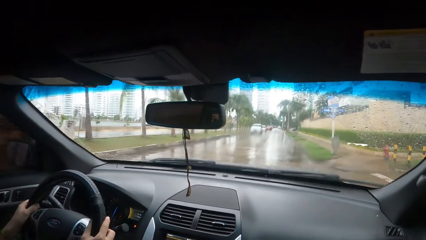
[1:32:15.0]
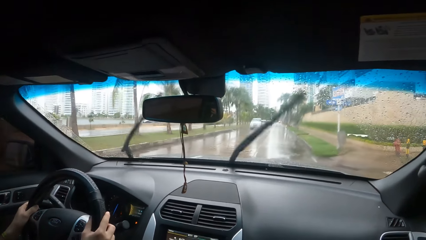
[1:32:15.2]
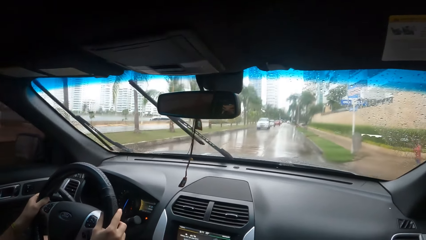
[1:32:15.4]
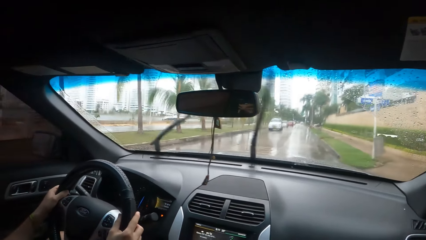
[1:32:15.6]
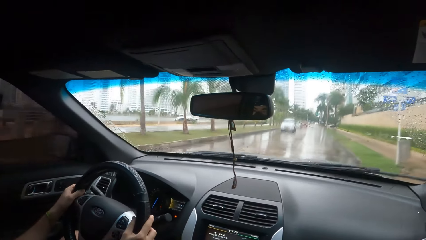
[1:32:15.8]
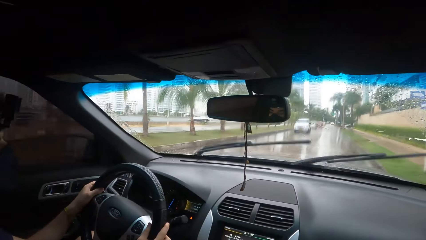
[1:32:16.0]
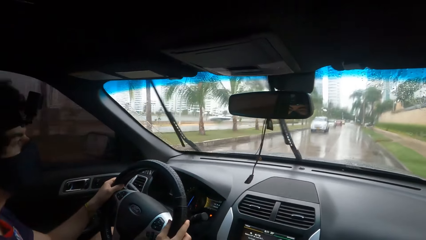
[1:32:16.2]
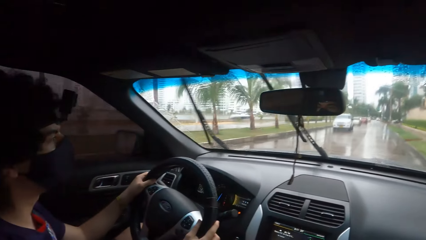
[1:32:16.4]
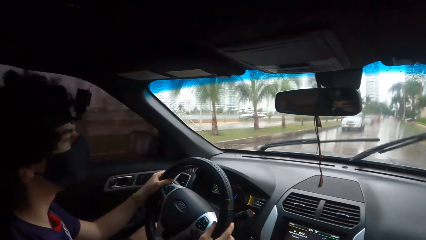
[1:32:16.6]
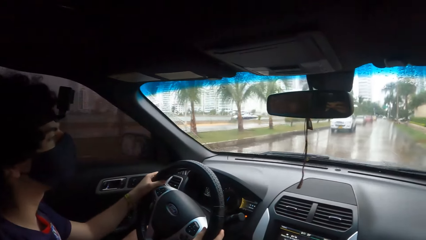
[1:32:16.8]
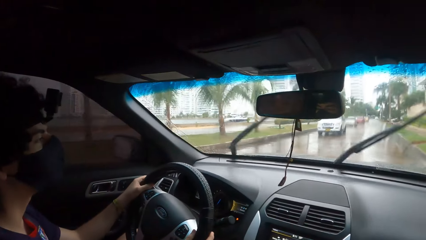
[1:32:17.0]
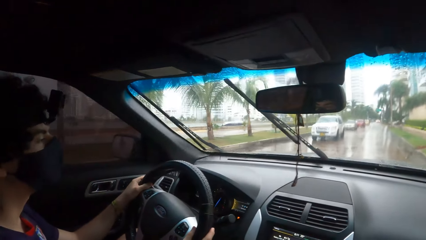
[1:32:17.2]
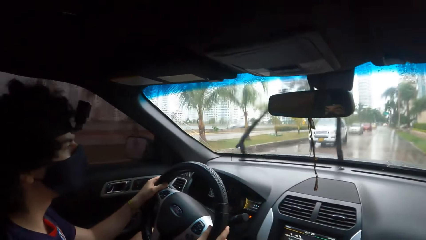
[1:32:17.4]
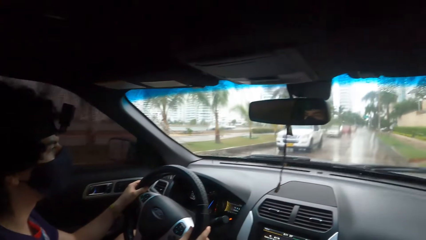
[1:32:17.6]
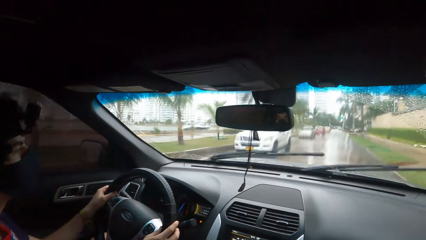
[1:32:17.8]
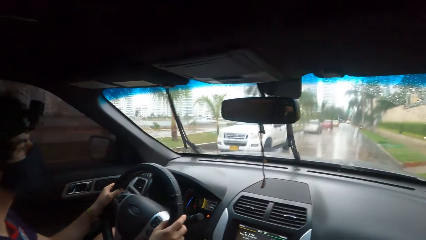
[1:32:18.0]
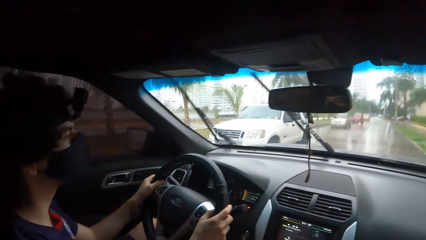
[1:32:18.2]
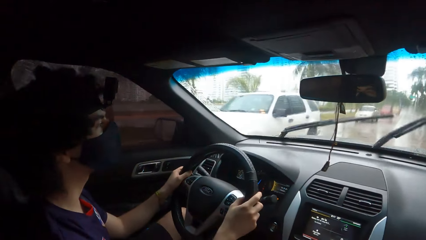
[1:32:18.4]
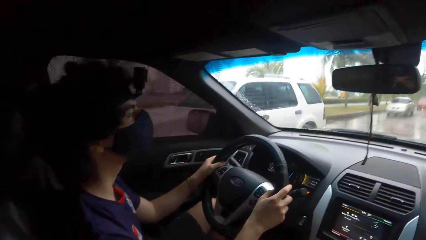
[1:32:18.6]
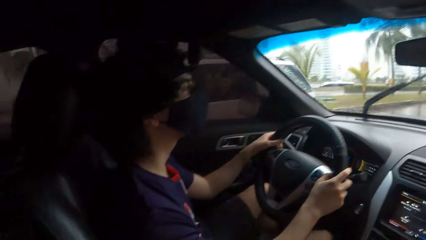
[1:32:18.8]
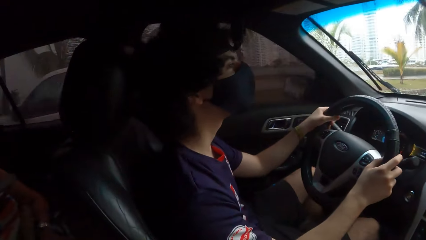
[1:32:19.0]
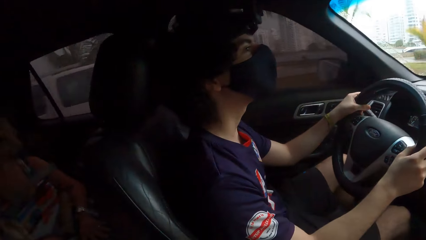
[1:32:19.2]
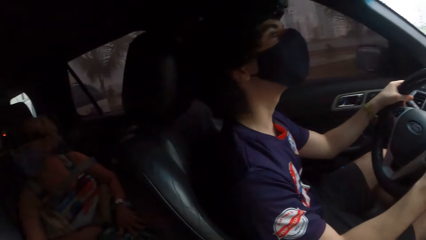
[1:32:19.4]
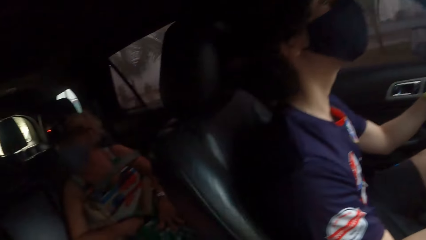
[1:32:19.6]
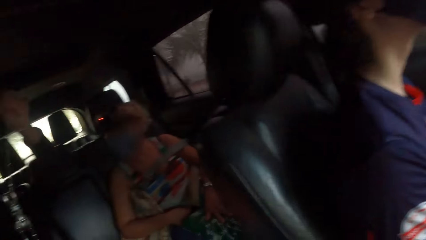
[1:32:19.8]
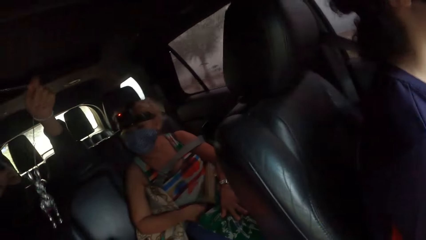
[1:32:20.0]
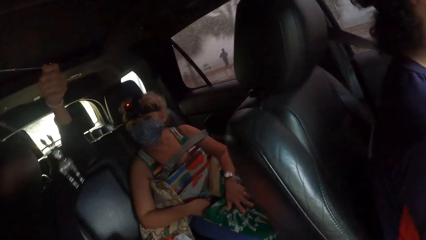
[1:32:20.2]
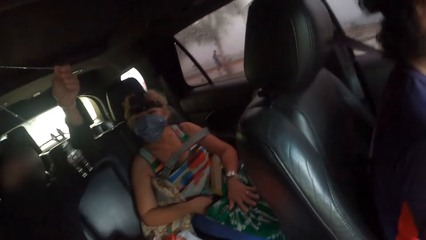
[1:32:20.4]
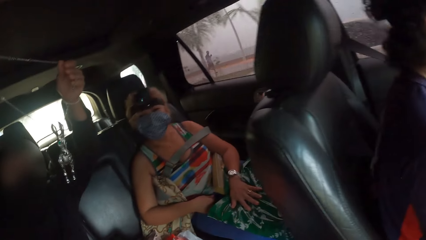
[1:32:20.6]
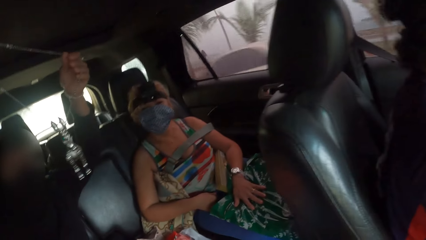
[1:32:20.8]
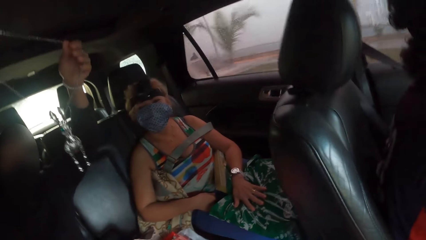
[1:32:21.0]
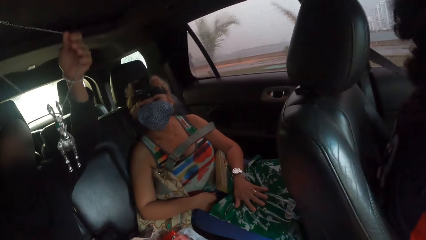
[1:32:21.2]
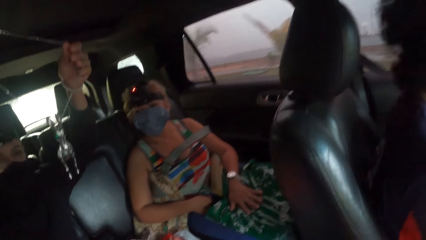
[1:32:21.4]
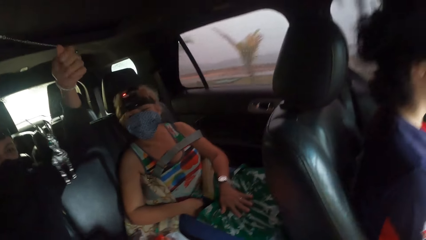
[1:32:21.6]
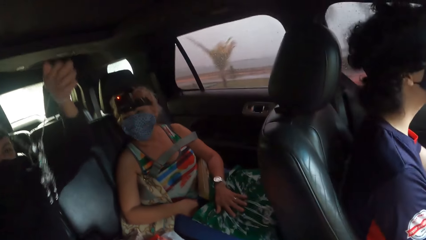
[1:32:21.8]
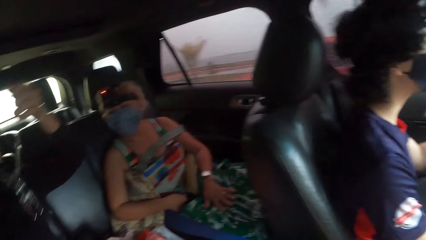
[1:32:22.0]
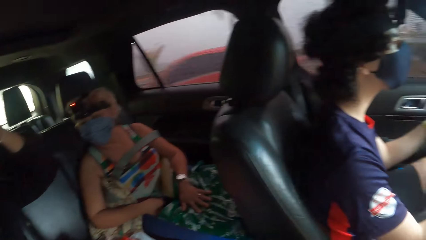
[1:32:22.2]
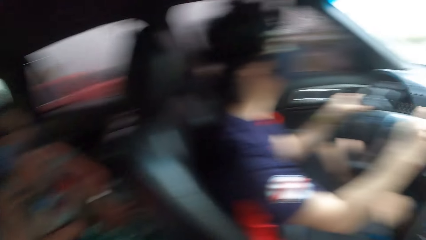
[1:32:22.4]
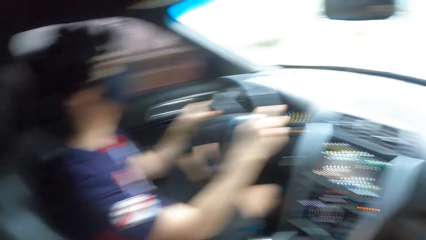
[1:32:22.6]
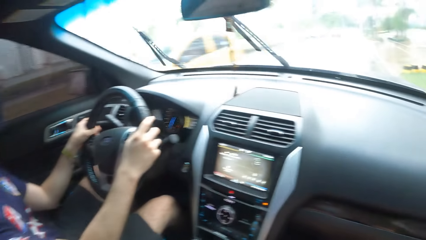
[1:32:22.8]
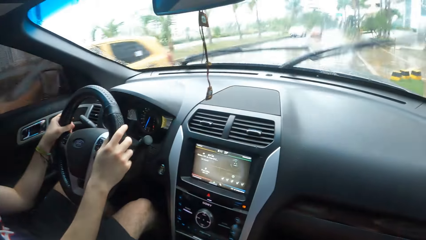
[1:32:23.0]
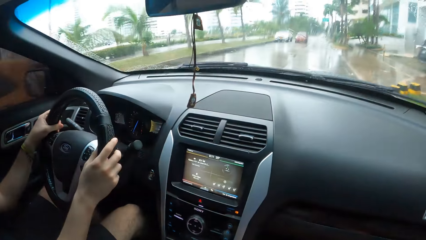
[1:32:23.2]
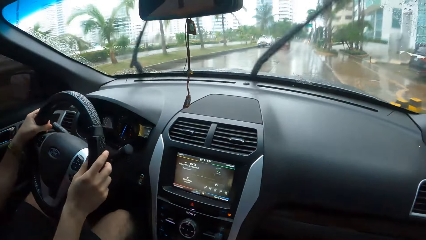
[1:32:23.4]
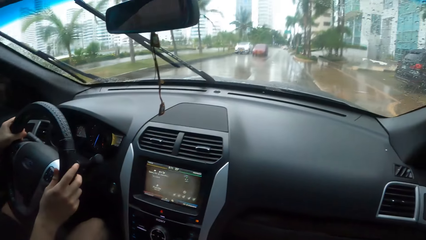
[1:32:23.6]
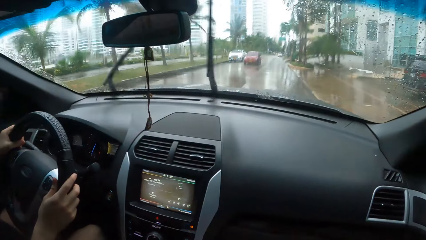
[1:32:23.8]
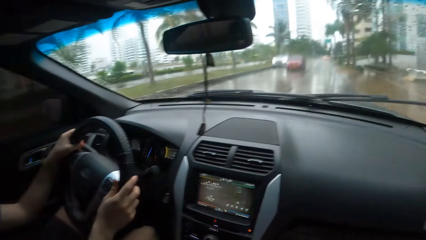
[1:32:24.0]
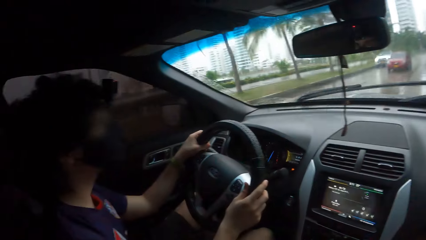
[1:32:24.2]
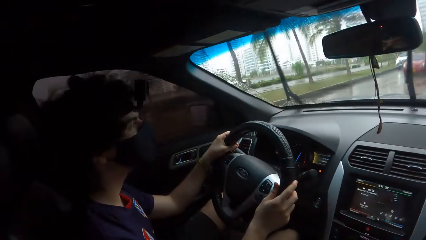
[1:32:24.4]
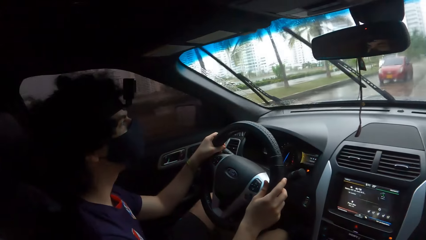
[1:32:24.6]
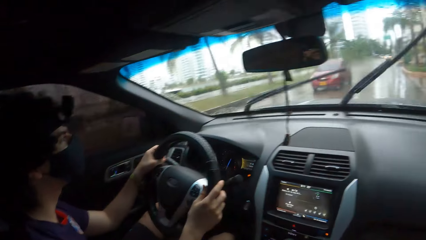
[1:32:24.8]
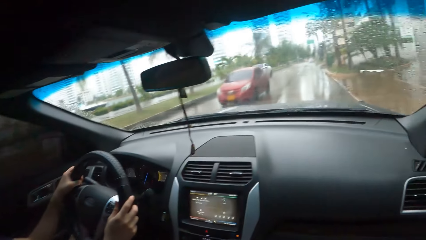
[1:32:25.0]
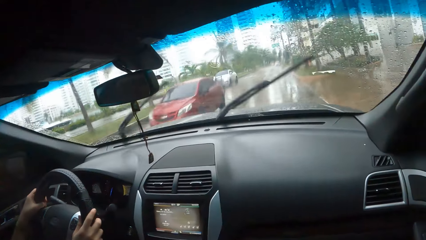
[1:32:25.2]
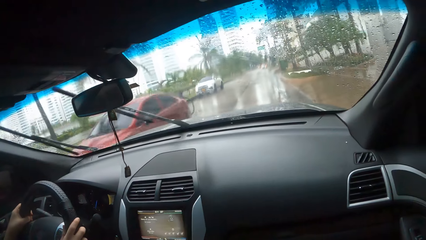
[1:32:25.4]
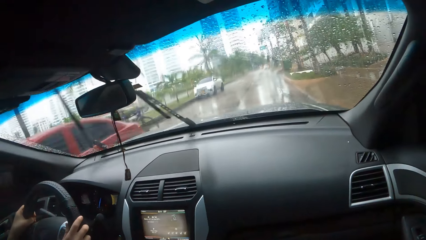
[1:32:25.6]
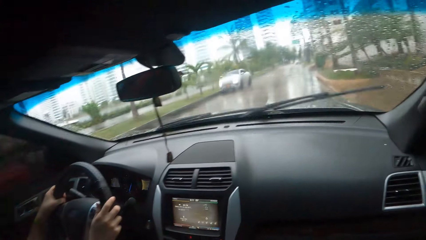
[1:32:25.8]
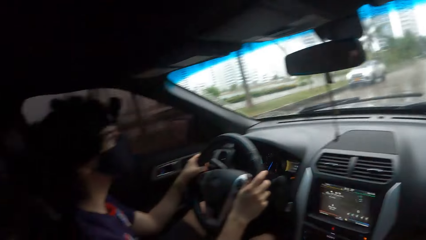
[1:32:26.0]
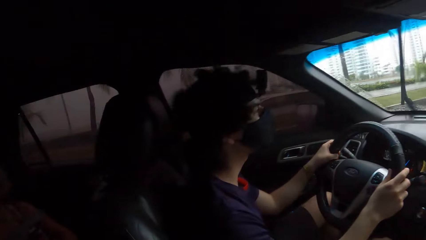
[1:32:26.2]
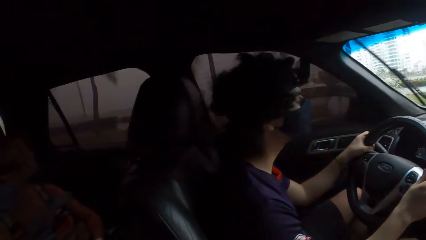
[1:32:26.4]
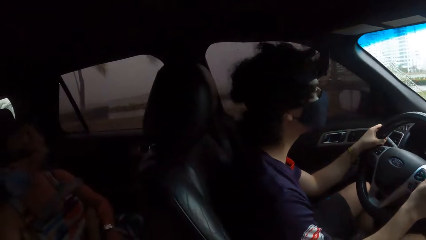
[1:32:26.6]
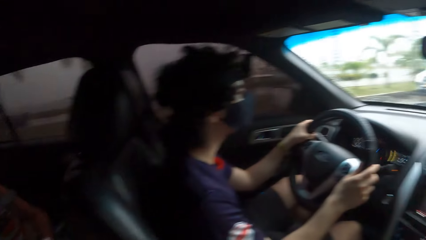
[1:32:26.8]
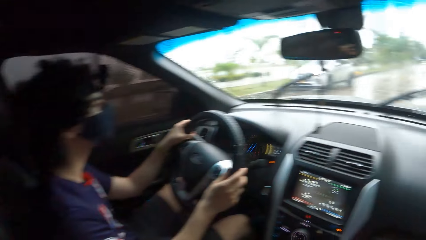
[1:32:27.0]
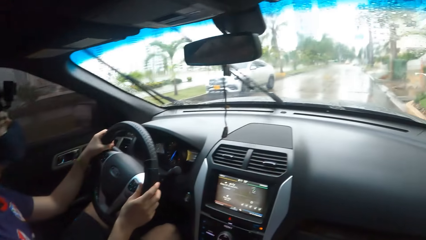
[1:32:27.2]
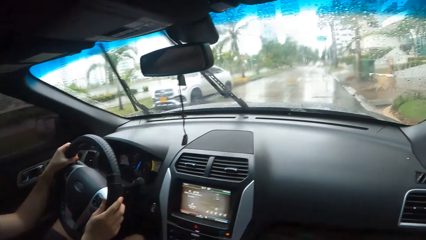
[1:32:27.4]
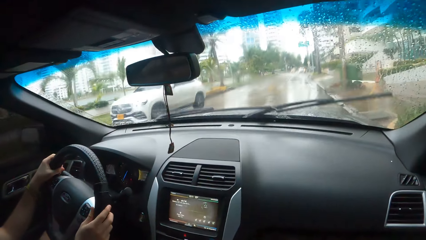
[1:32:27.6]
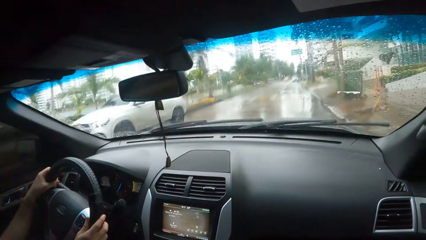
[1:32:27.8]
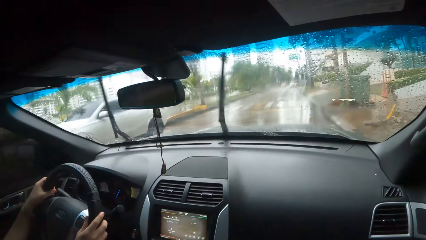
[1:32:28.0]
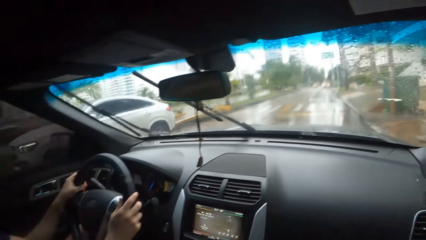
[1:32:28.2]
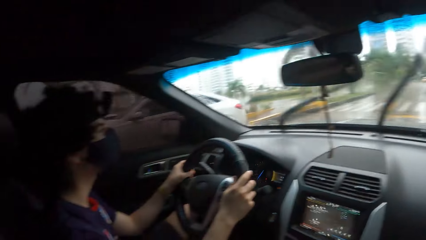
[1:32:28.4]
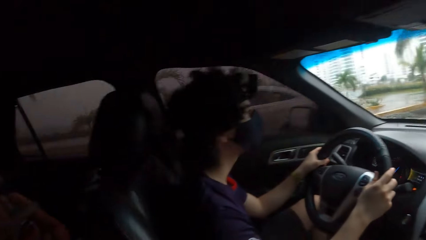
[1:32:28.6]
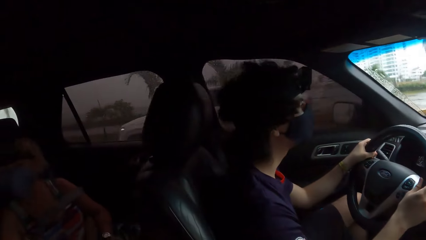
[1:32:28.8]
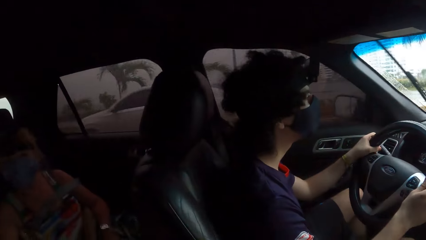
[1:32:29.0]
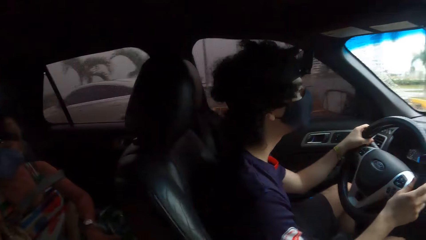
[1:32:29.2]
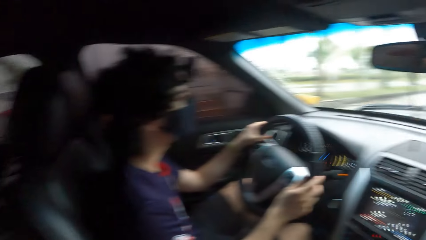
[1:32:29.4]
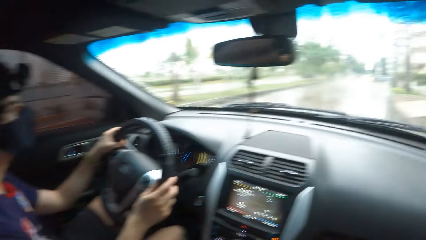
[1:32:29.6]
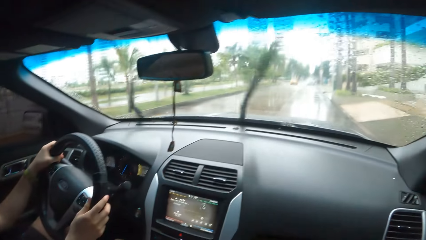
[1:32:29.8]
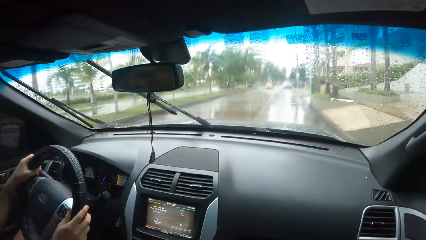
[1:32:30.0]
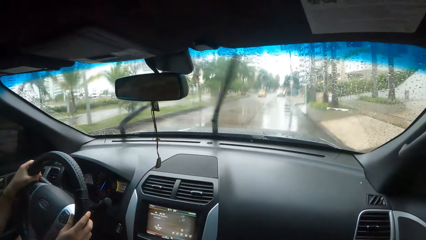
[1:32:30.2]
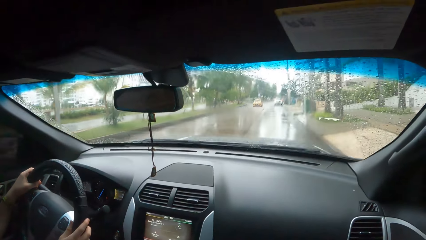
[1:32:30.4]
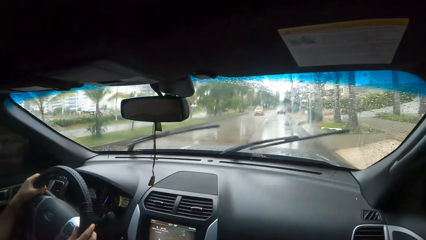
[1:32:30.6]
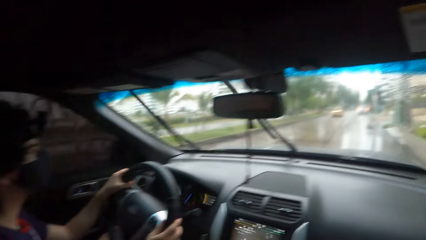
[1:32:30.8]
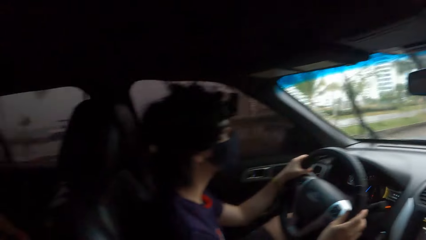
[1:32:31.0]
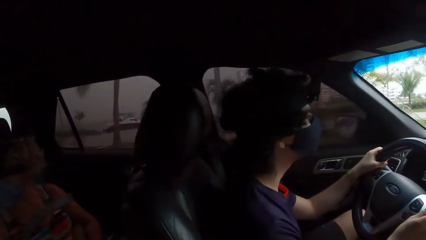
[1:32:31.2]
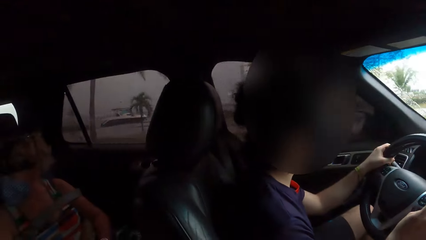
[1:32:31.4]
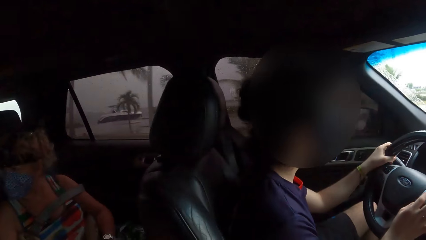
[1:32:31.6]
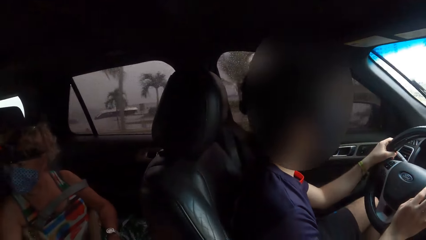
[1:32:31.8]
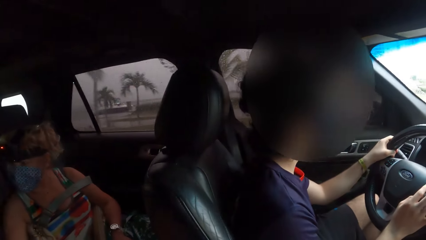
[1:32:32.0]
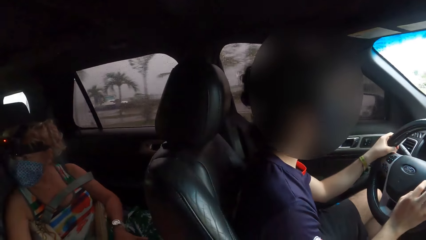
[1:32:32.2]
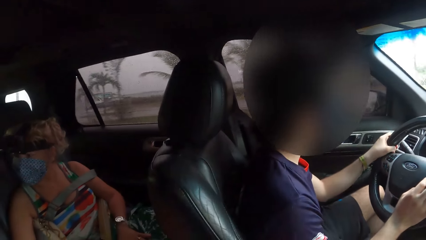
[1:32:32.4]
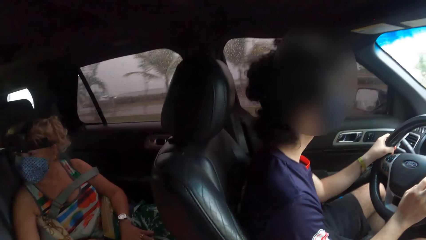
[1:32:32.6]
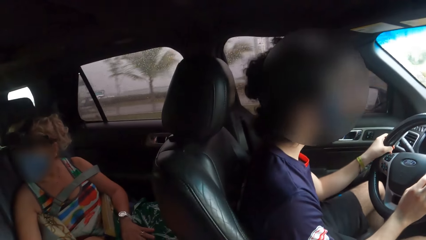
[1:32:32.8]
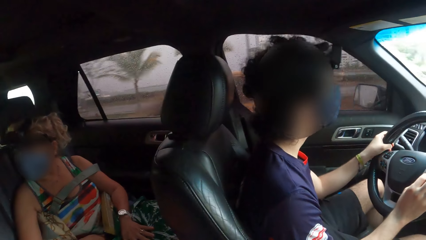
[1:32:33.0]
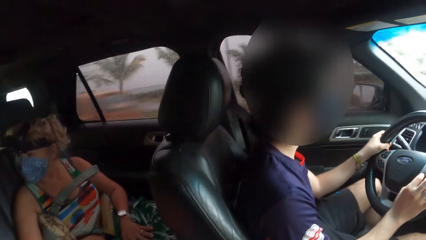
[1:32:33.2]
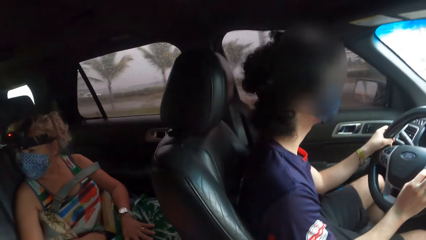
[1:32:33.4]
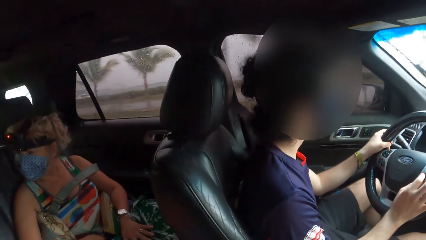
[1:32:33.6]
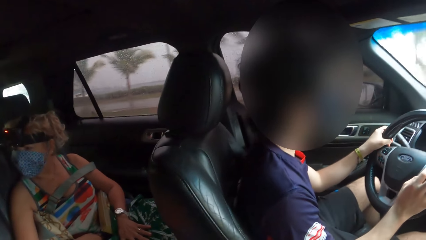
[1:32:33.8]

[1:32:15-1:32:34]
The camera wearer converses with a person. A child holds a necklace. The camera wearer looks at the child. They converse with another person and a woman. They look outside the car window. They look forward. They converse with the first person. They look forward. They look back. They look forward. They look back. They look forward. They look back.
